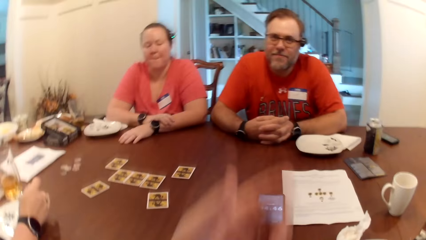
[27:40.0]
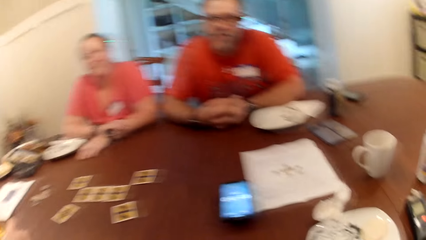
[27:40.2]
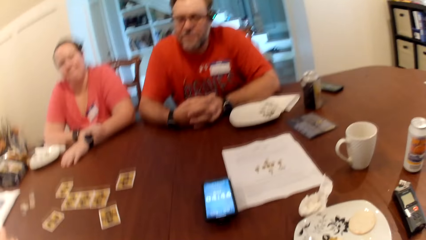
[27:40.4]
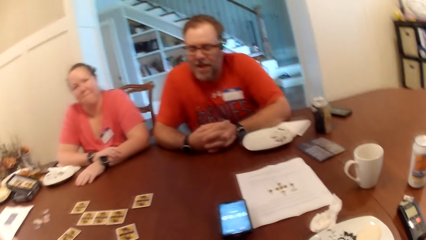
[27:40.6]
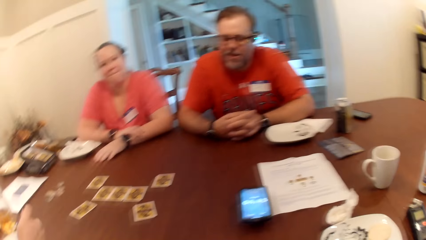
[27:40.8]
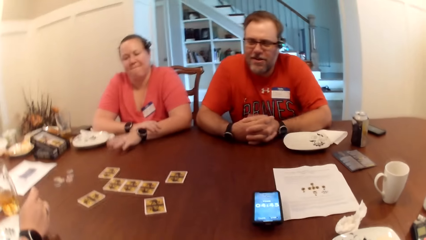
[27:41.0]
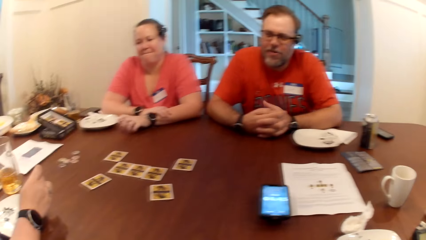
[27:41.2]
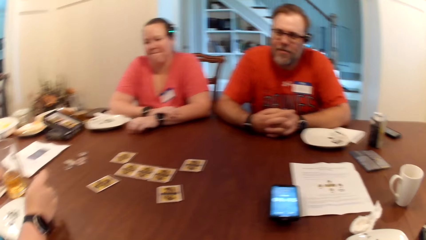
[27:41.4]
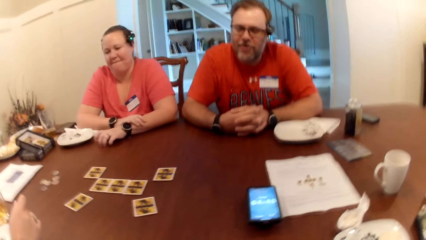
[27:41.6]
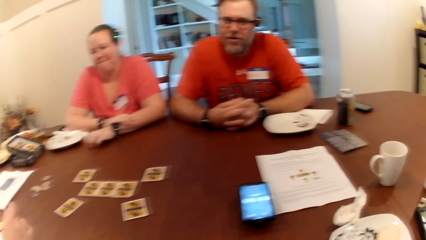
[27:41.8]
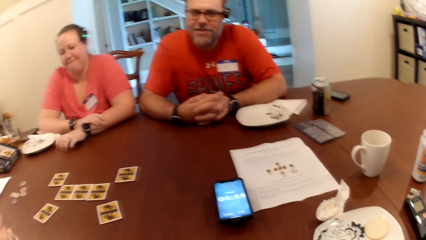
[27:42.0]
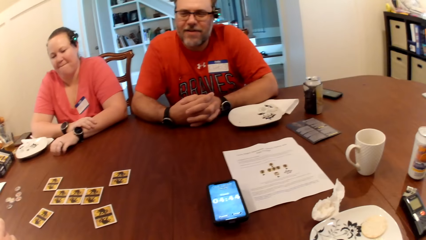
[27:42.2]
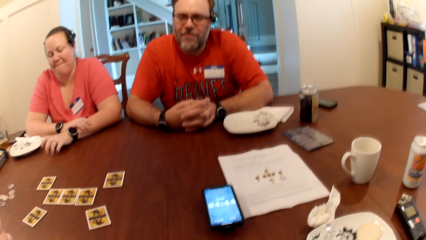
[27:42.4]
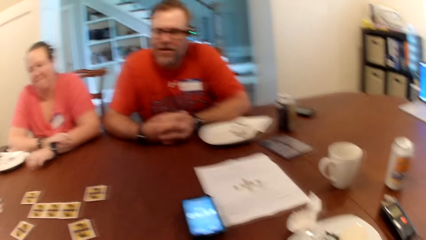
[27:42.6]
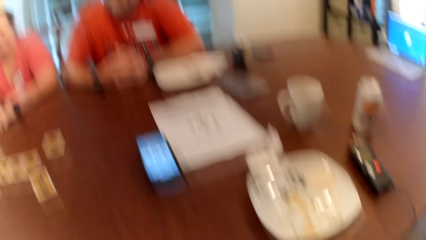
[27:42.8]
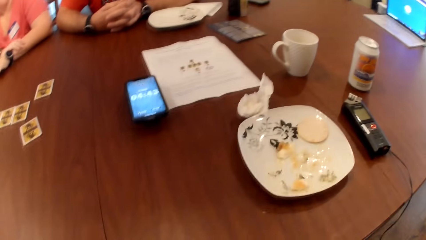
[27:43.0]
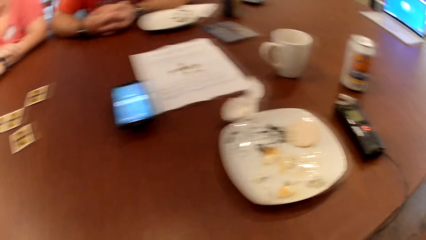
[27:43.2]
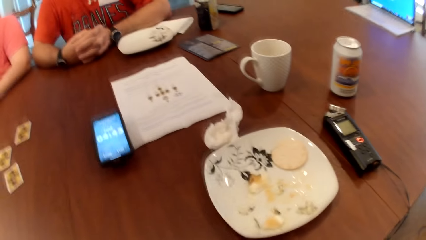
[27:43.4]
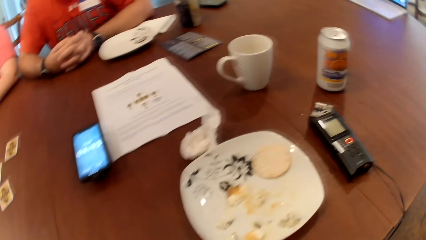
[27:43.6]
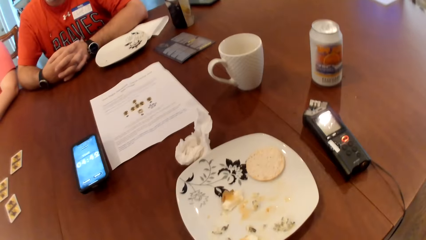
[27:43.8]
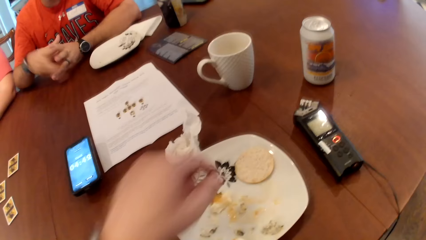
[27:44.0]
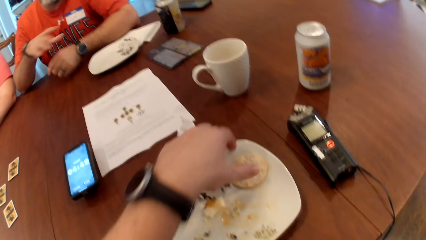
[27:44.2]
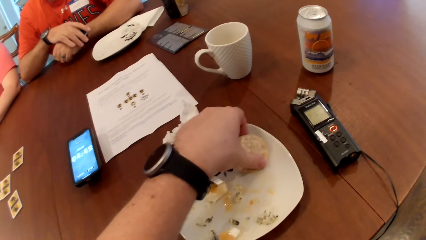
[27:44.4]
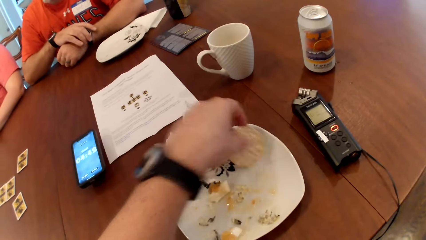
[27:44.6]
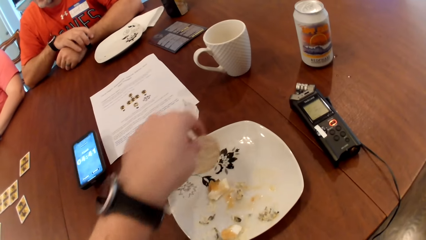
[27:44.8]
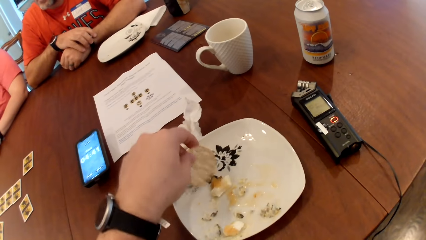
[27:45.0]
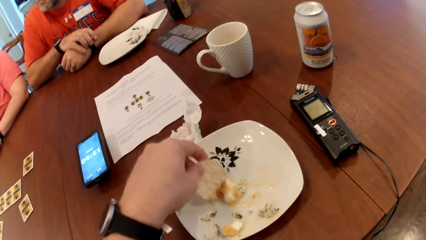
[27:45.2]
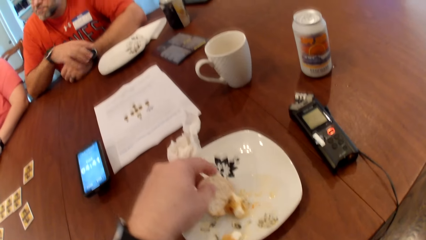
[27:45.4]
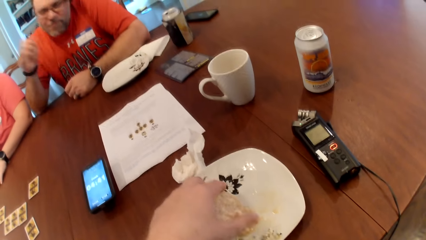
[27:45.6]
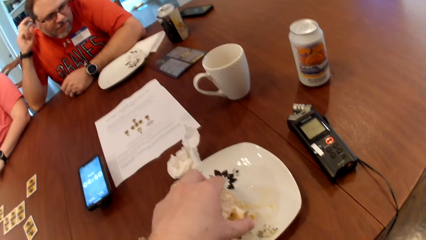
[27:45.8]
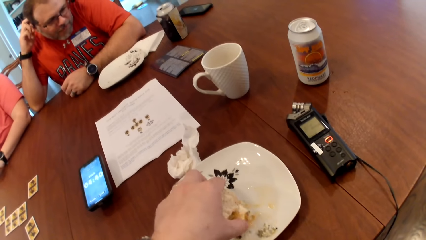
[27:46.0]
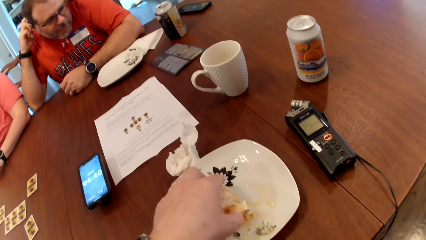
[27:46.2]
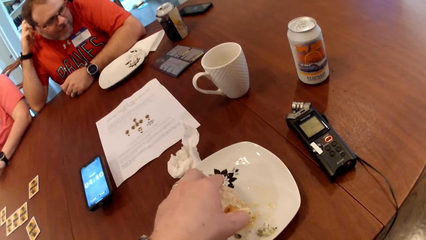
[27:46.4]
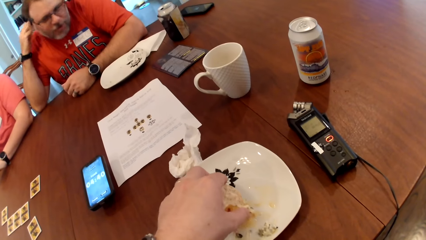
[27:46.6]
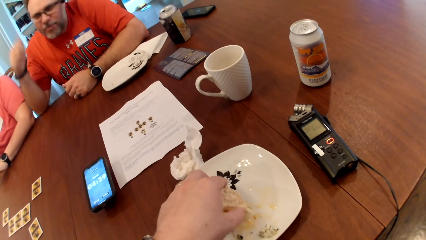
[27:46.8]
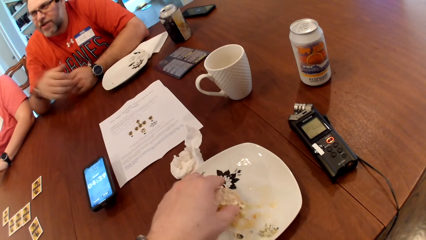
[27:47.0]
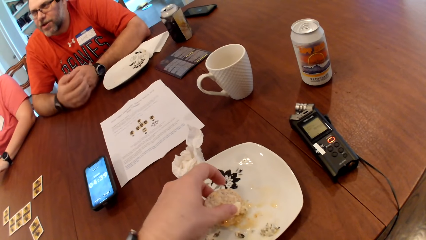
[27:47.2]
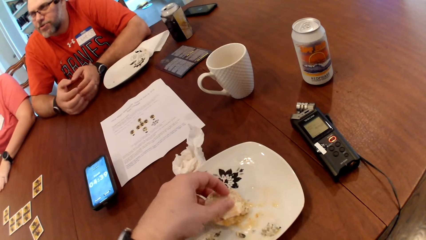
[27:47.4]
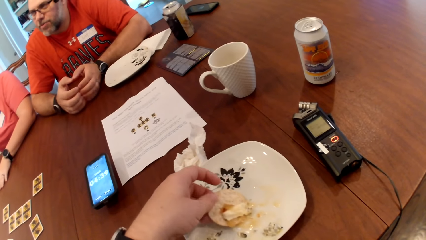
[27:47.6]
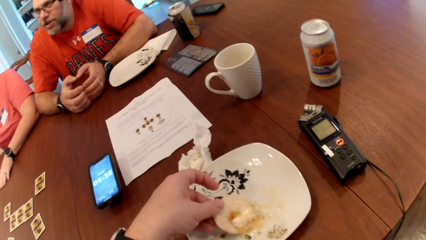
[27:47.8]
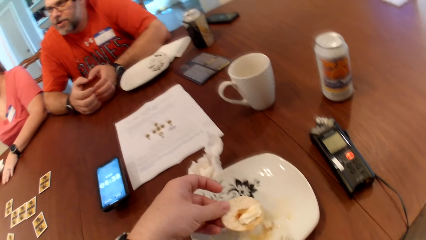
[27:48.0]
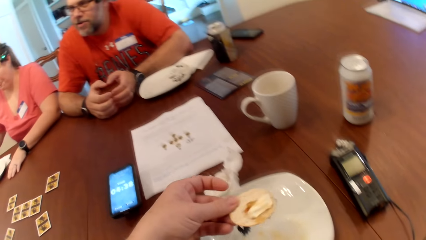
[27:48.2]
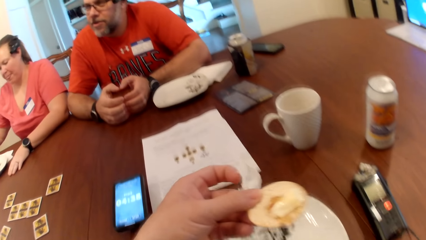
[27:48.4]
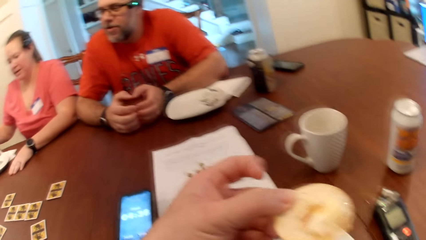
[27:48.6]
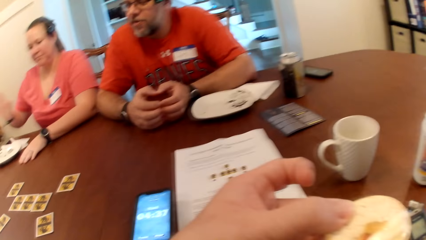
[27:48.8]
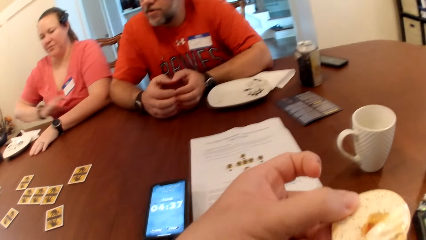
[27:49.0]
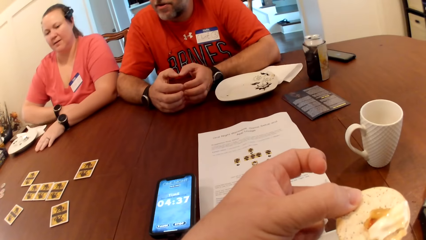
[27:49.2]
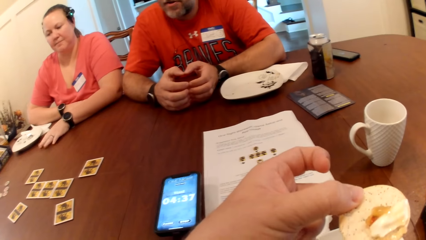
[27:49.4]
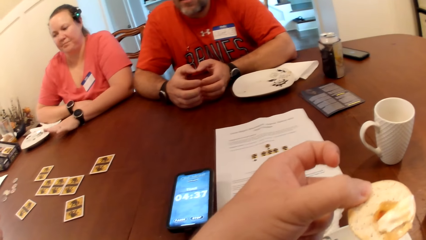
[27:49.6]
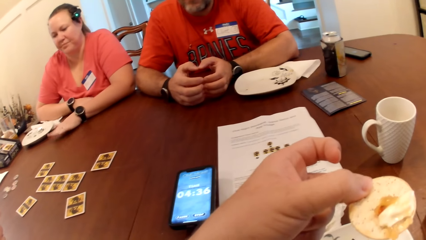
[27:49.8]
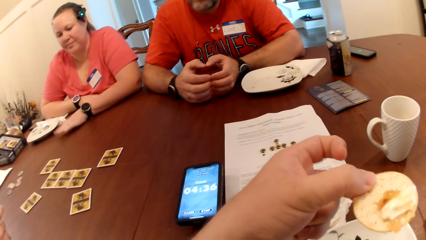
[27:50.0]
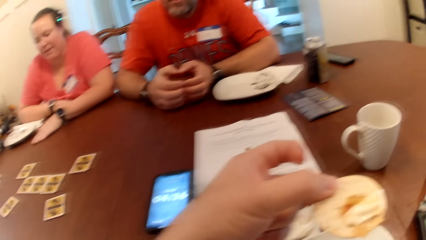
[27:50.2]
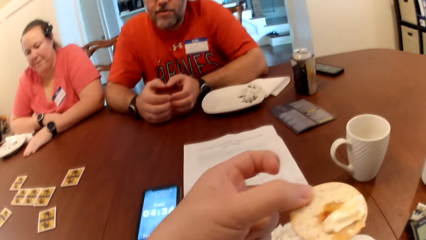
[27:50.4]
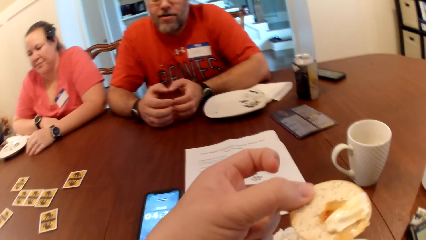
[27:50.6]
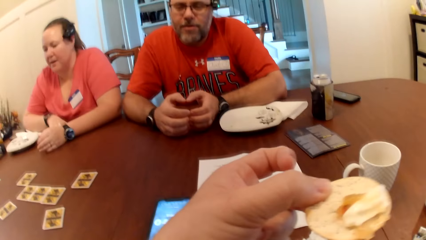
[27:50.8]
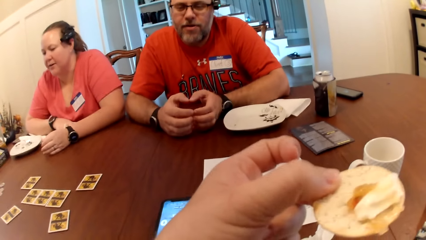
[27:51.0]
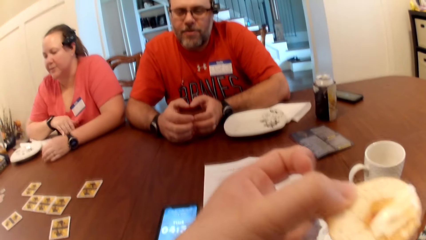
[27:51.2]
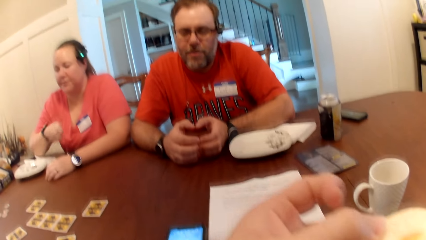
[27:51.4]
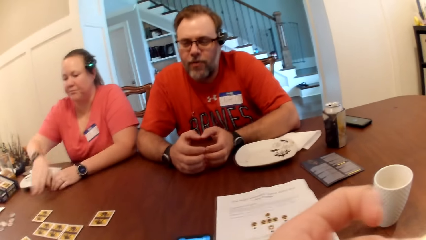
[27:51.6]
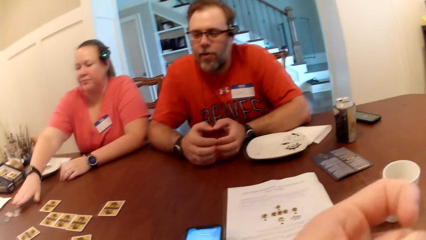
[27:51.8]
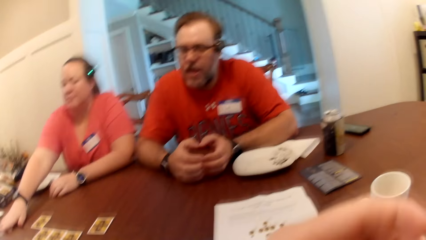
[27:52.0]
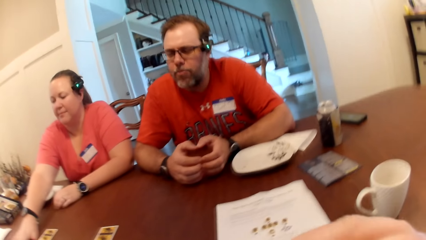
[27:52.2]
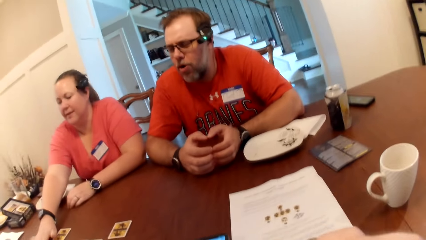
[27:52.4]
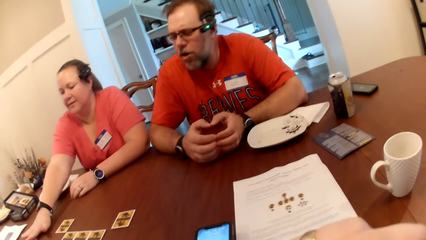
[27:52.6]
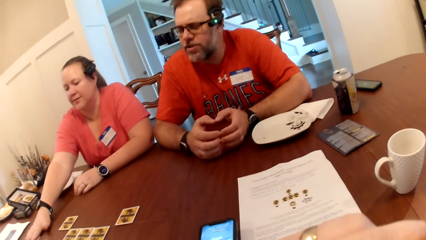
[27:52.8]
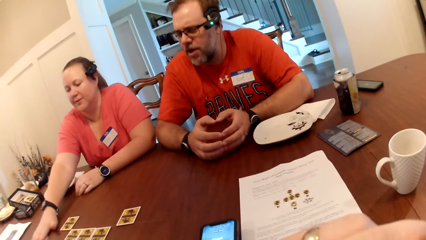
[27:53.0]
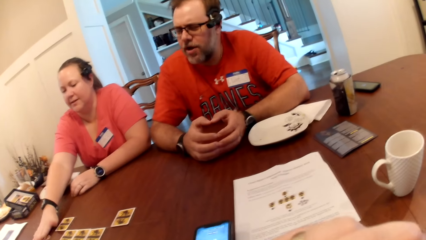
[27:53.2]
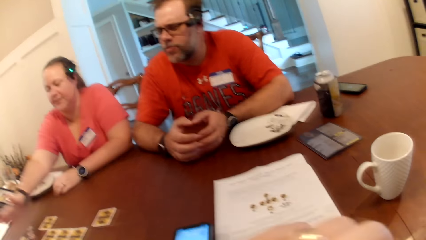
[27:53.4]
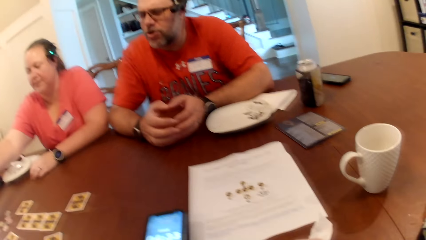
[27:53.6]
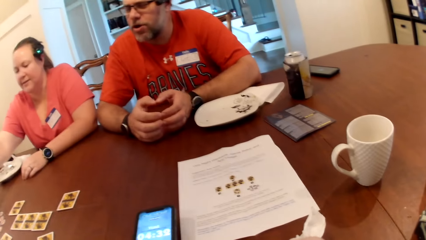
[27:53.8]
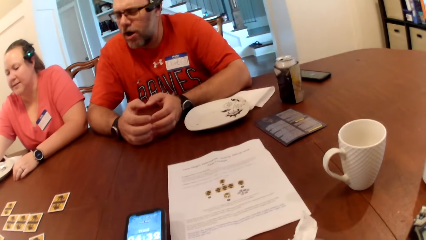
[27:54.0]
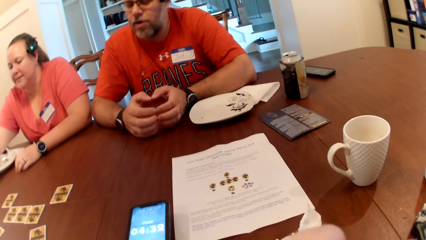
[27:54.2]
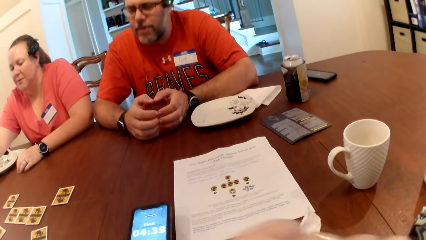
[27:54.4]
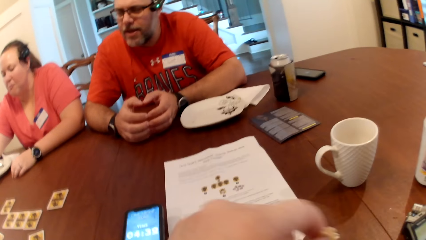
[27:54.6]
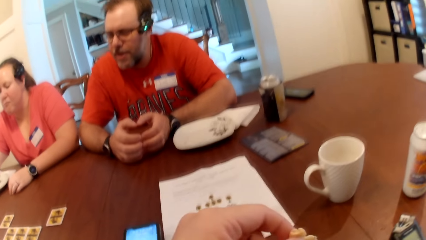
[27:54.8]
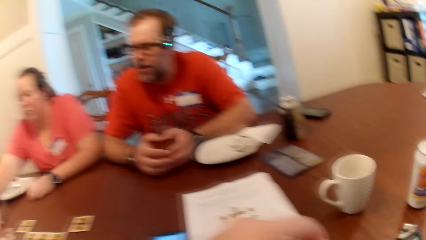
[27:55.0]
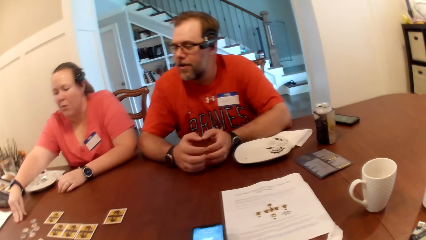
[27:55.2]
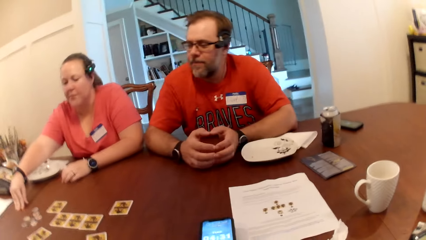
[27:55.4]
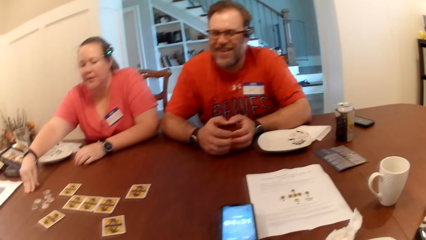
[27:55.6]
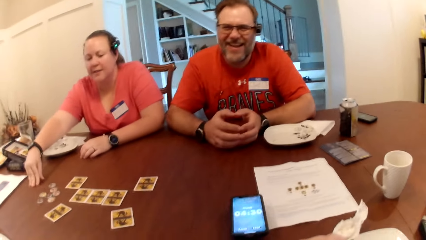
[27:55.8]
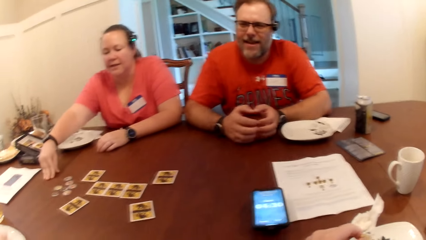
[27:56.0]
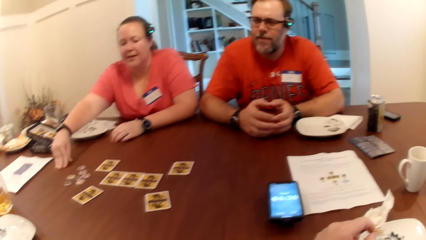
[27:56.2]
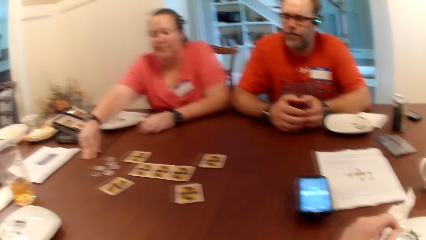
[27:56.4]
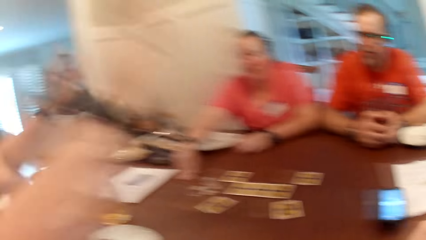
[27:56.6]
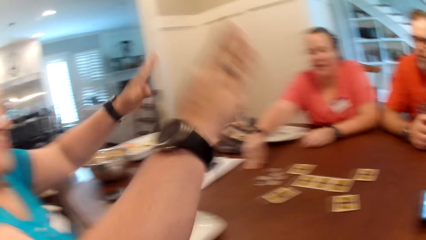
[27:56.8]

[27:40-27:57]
The camera wearer moves his hand. A man speaks. The camera wearer picks a biscuit from a plate with his left hand. A woman taps the table with her left hand. The camera wearer eats the biscuit with his left hand. The woman adjusts a token on the table with her right hand. The woman touches cards on the table.
